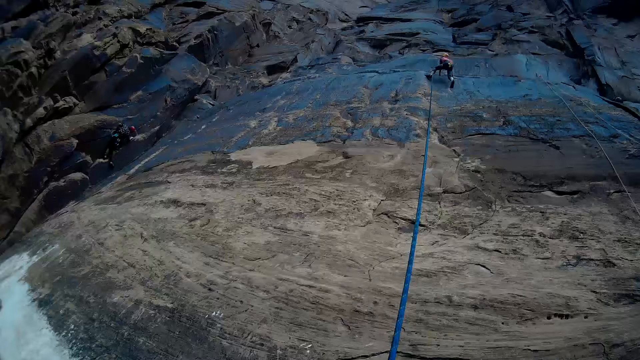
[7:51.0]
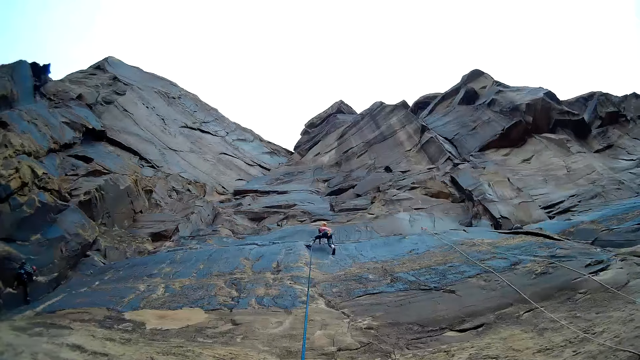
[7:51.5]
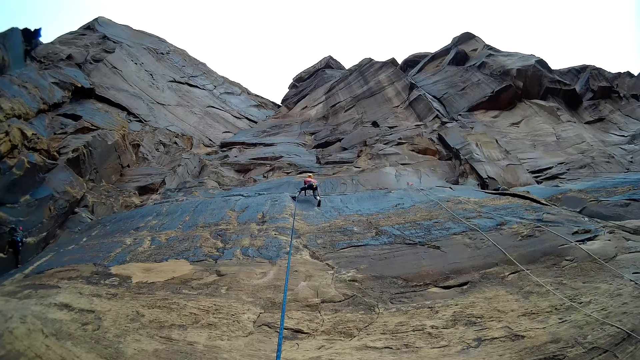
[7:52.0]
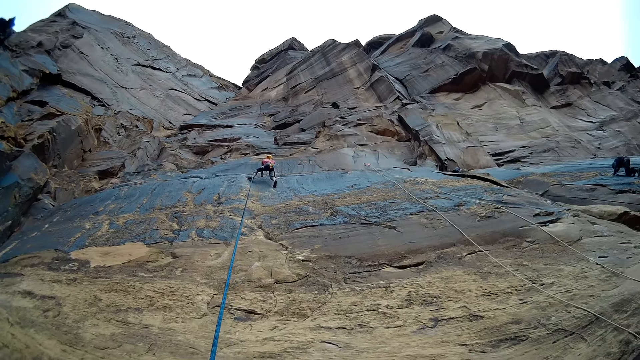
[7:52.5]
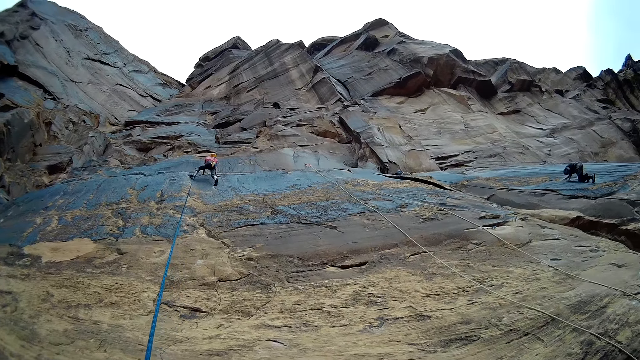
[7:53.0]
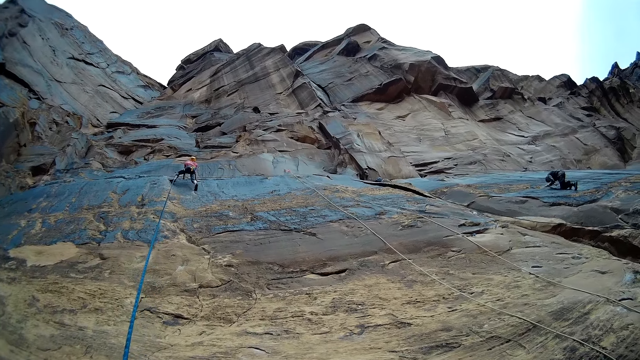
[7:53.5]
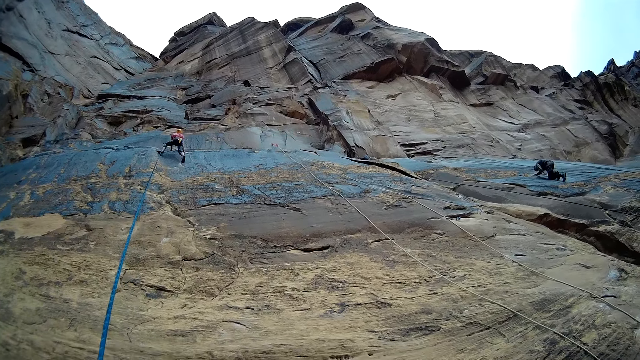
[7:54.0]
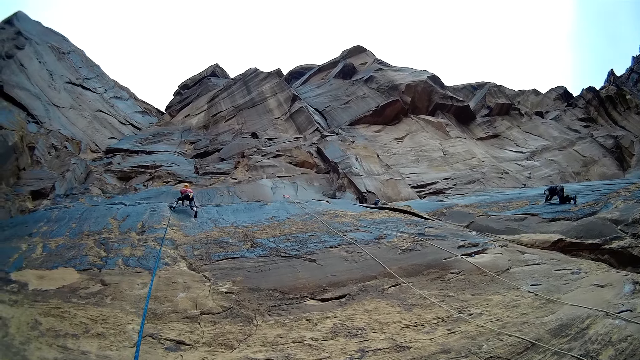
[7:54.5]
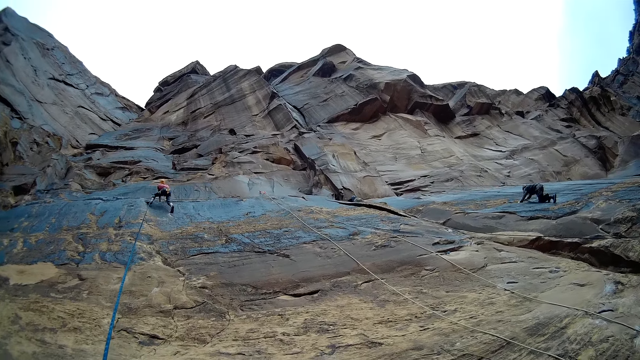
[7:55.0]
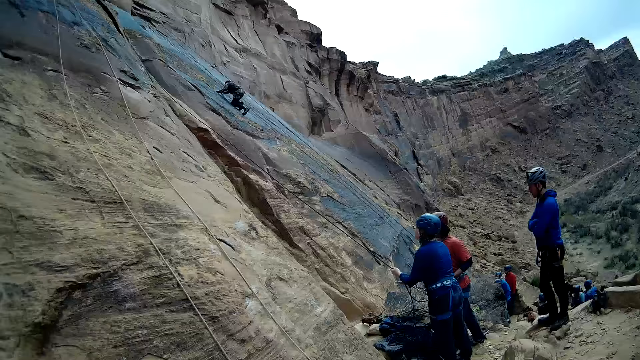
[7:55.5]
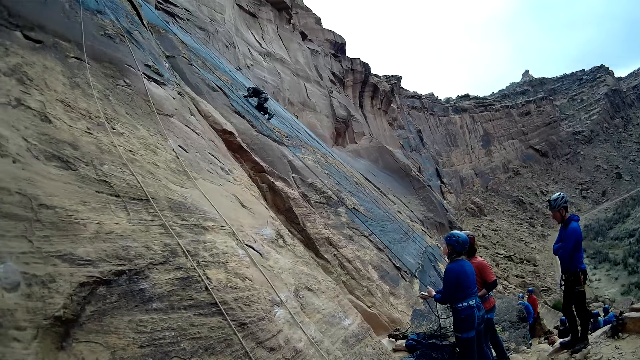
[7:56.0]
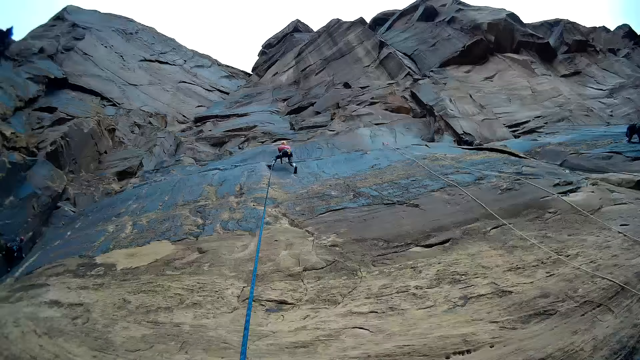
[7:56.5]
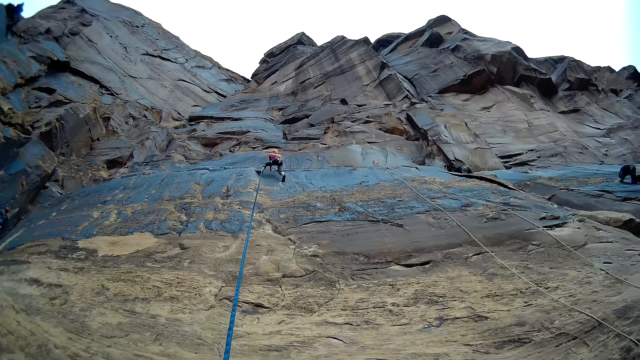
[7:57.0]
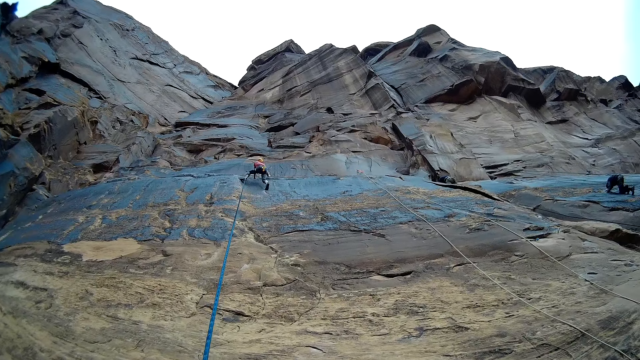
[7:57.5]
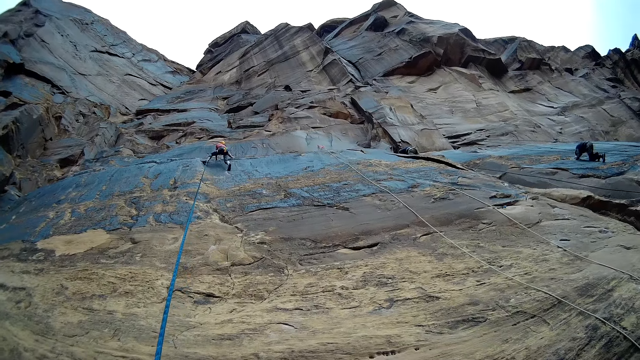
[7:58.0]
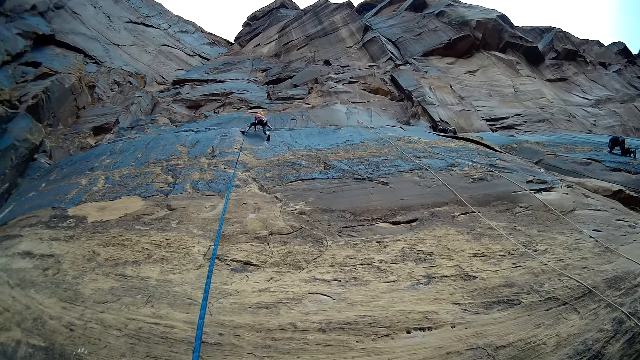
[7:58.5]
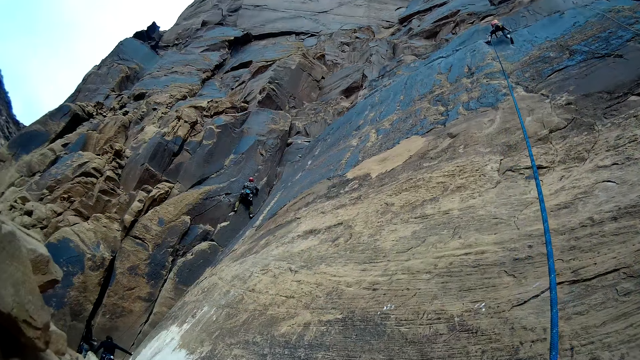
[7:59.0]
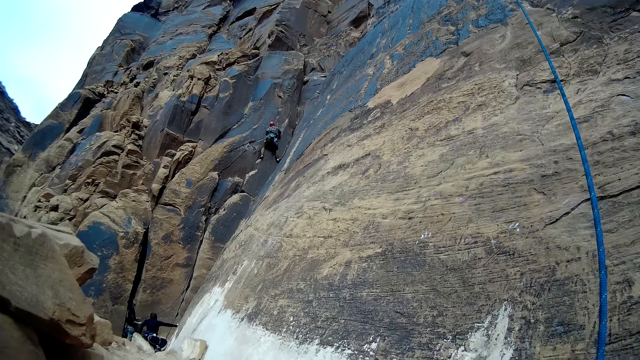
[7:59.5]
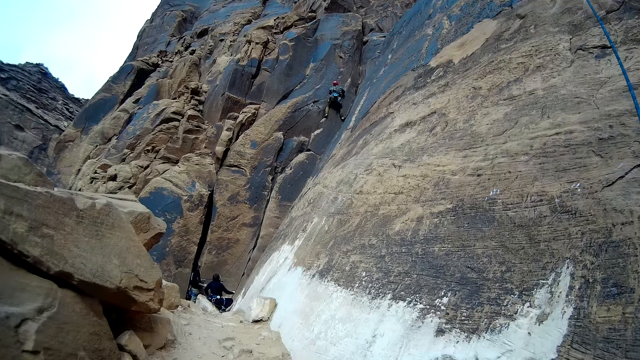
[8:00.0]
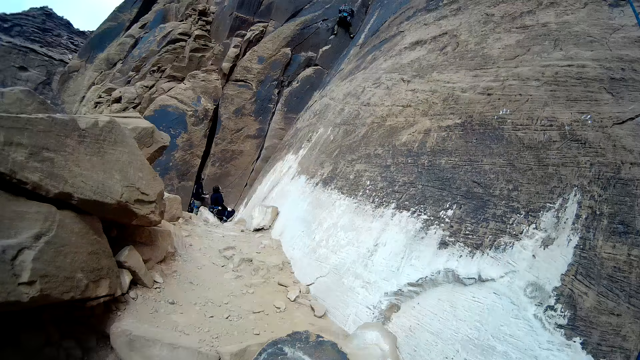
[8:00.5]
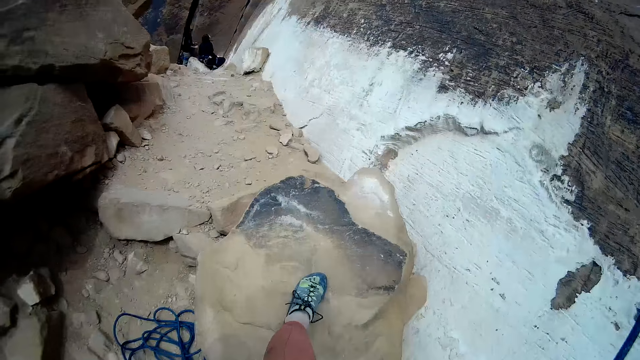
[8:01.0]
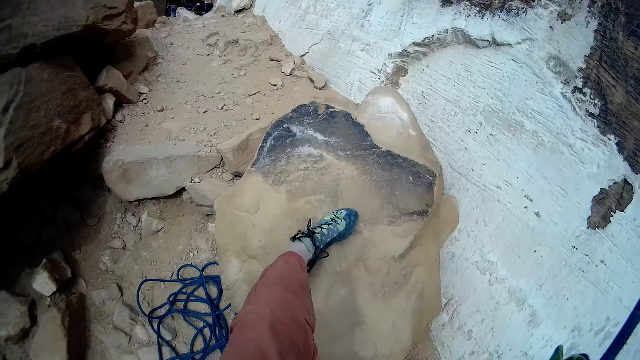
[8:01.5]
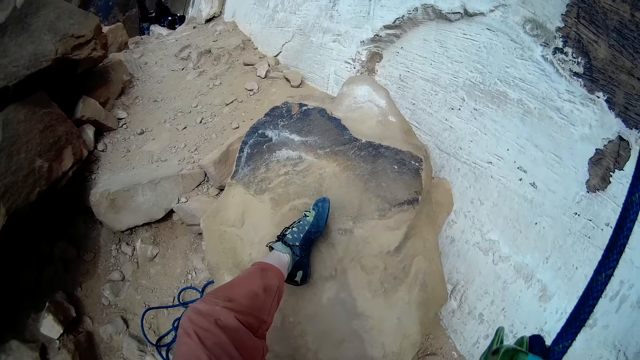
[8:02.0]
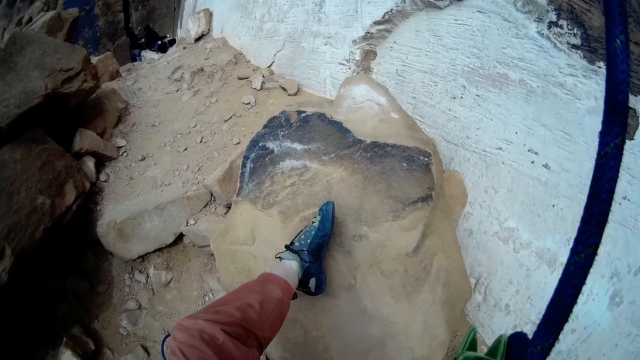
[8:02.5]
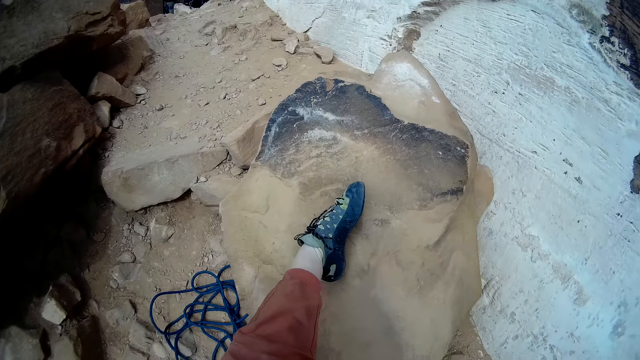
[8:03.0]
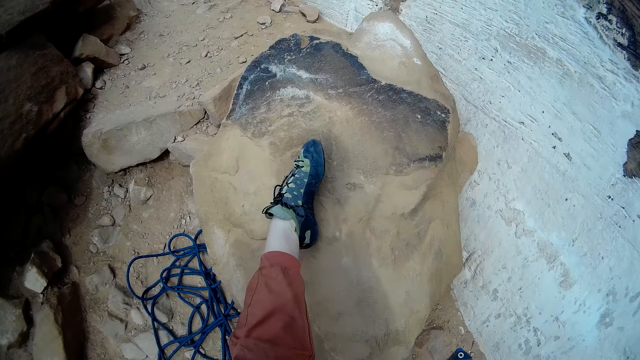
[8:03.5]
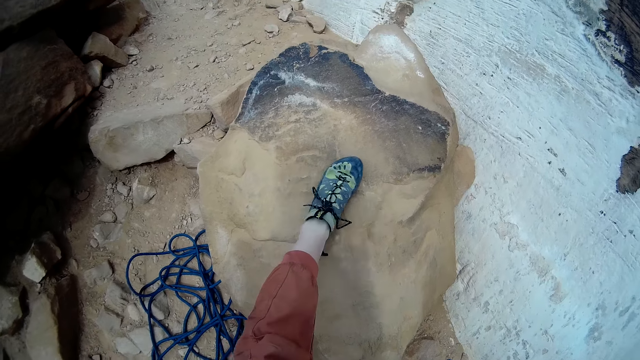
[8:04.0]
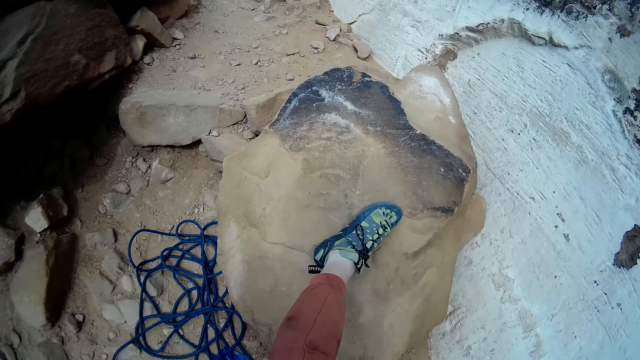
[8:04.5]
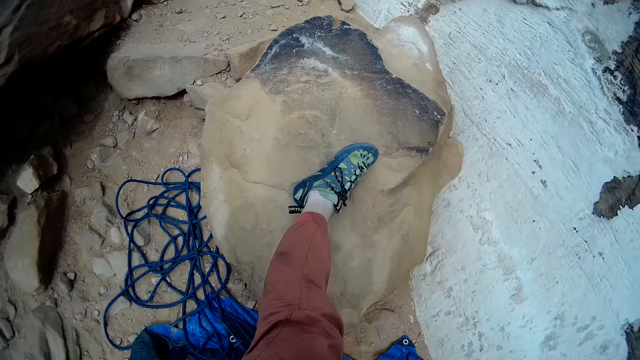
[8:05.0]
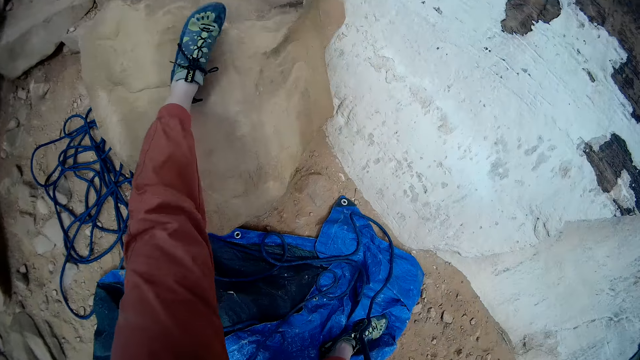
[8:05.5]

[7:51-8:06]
A man comes down from the mountain. The camera wearer looks at a person. They look to the right. Another man comes down from the mountain. The camera wearer looks at the person. They look at another person. Another man climbs the mountain. The camera wearer looks at the shoe. They pull the rope.

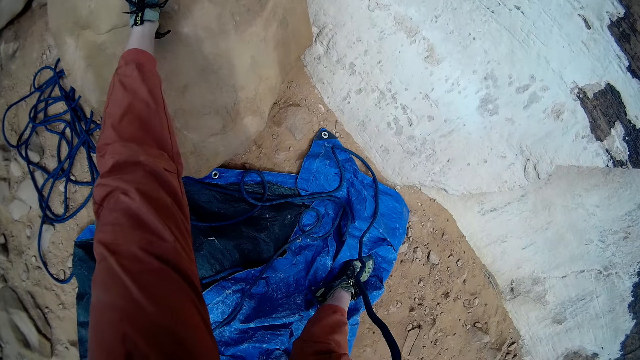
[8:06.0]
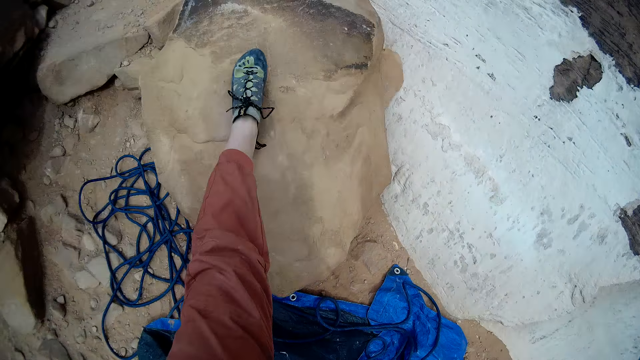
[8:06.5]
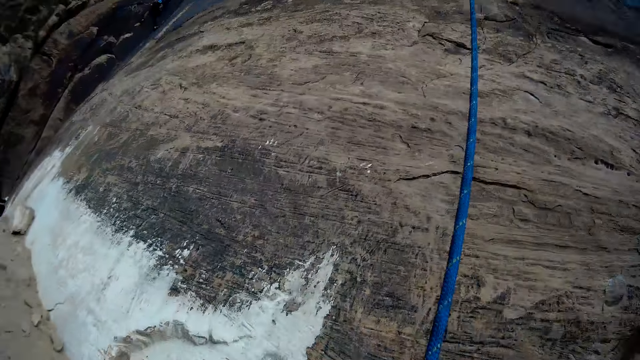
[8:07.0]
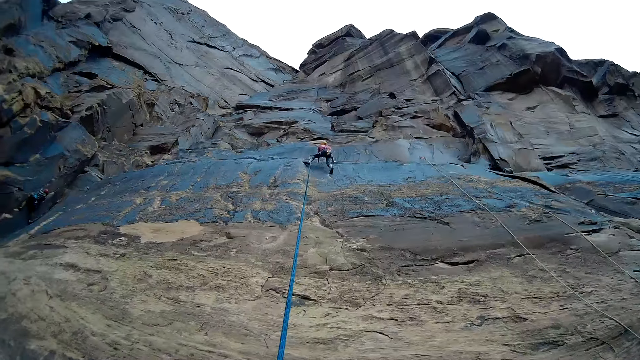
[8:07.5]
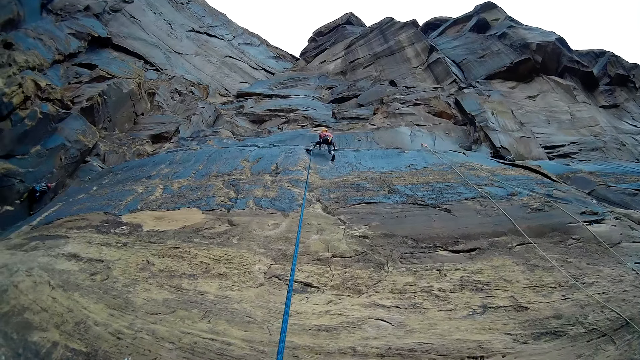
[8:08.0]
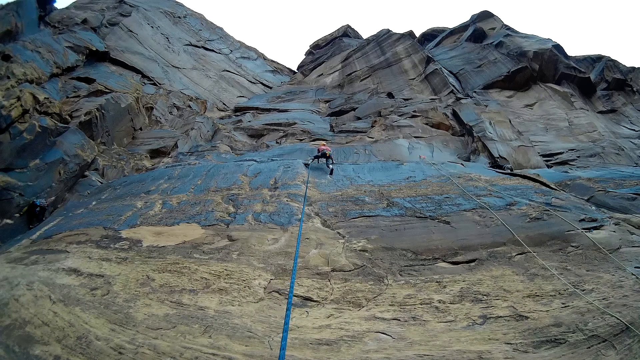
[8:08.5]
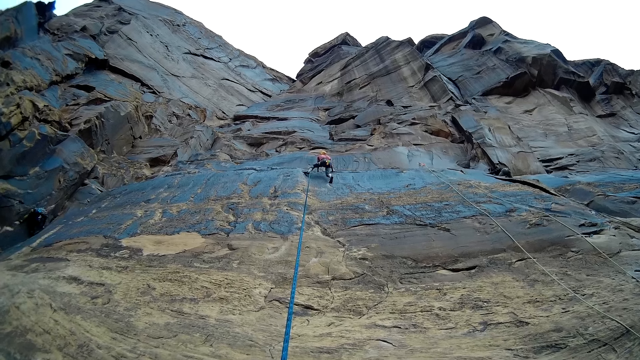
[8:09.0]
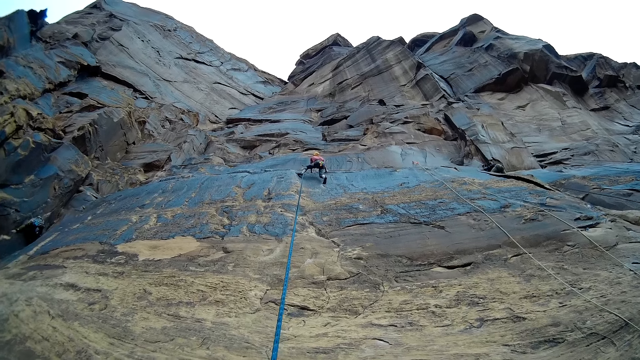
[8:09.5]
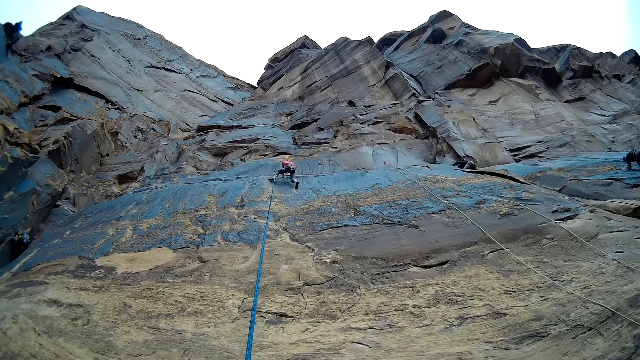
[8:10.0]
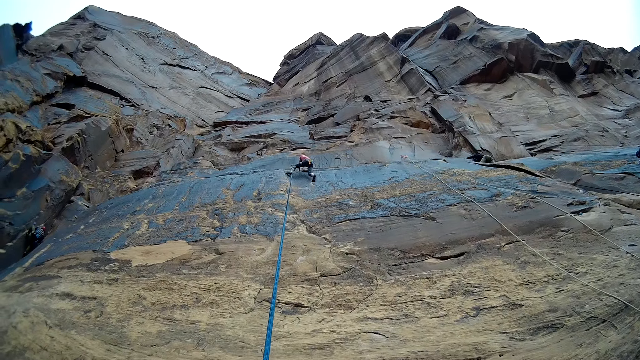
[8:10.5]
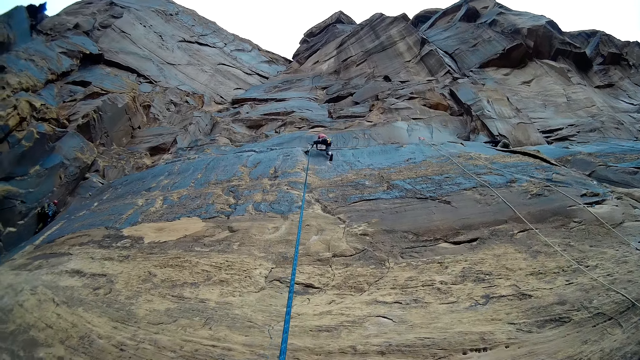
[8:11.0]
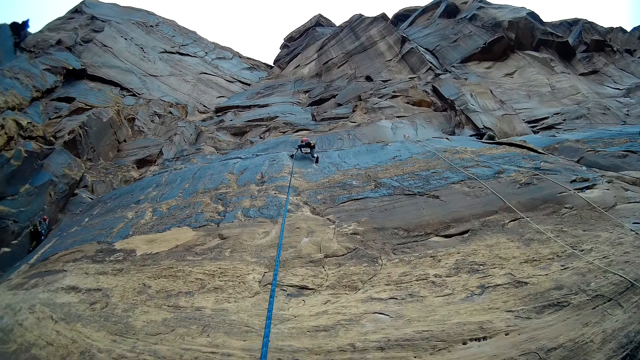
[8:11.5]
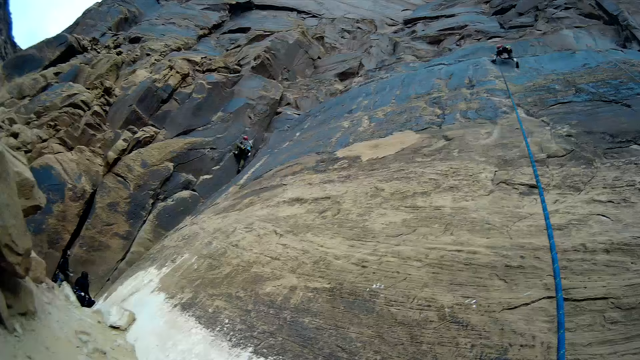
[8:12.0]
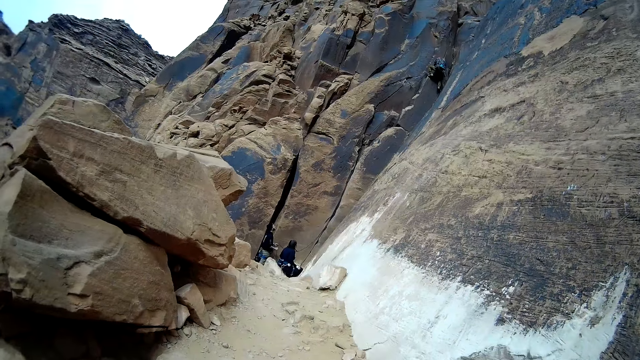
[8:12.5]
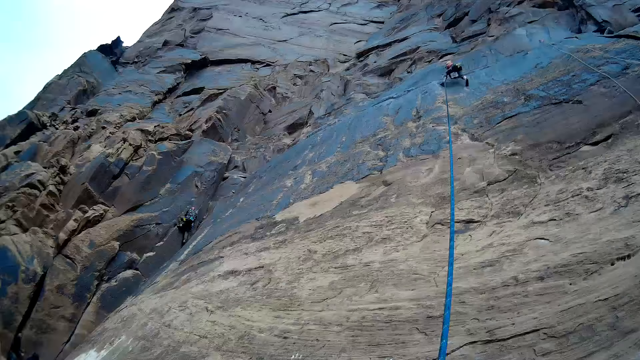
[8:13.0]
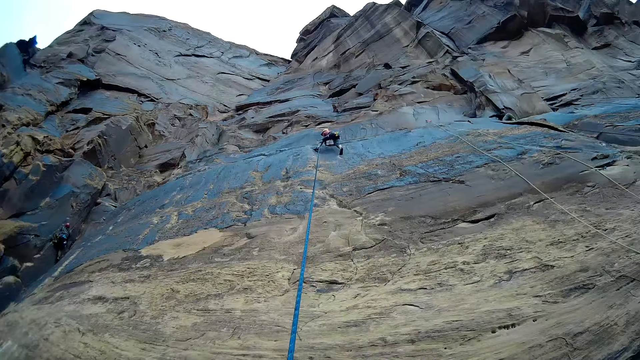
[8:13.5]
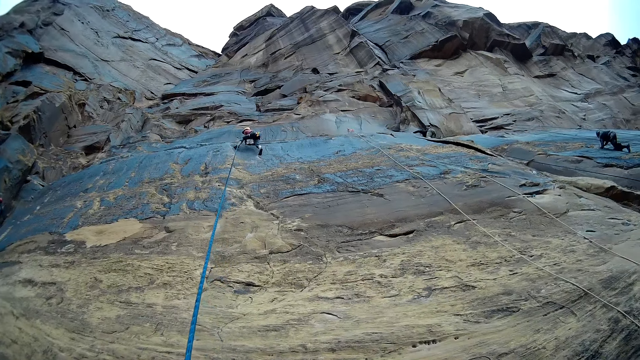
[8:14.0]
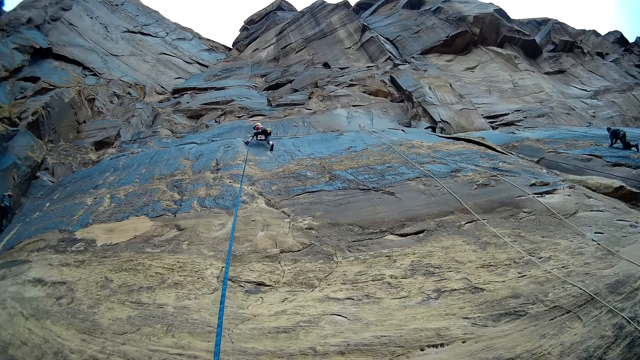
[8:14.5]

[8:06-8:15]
The camera wearer looks at a man. They look to the left. The man climbs the mountain.
